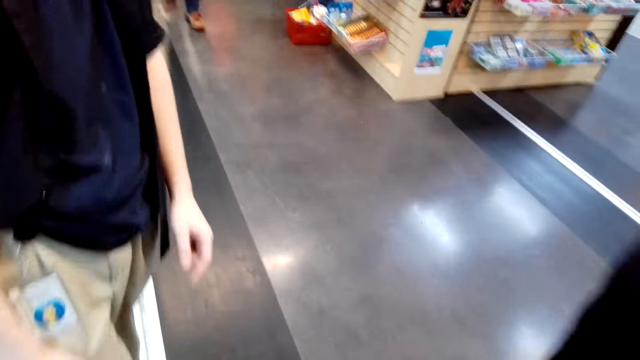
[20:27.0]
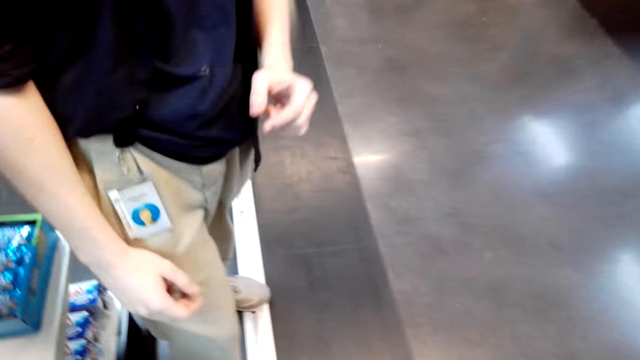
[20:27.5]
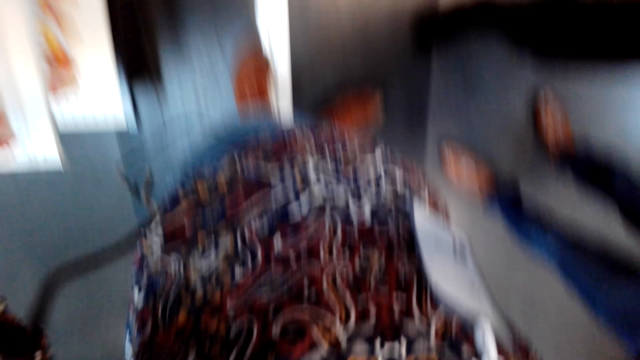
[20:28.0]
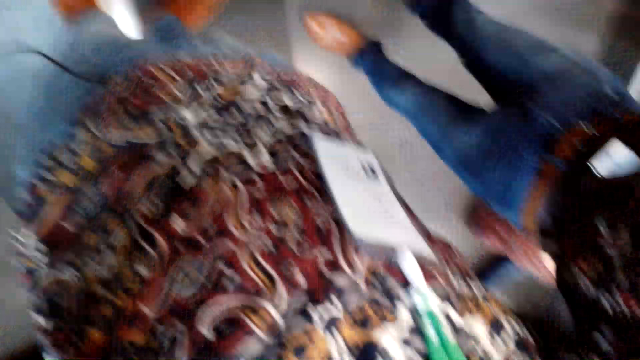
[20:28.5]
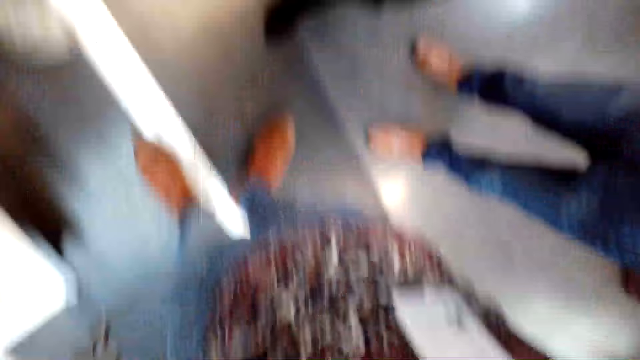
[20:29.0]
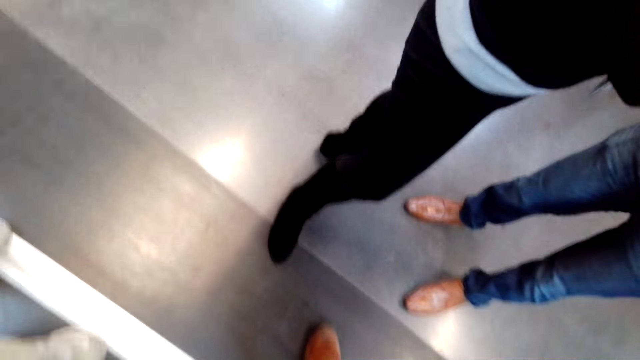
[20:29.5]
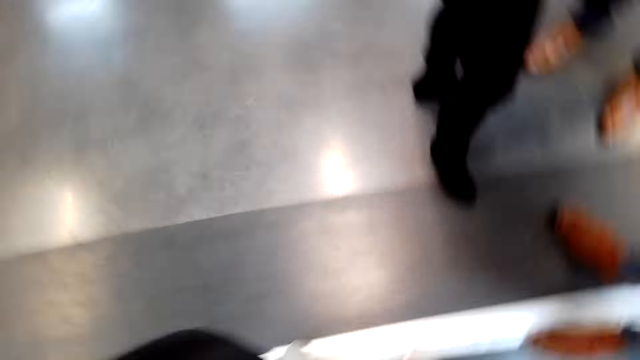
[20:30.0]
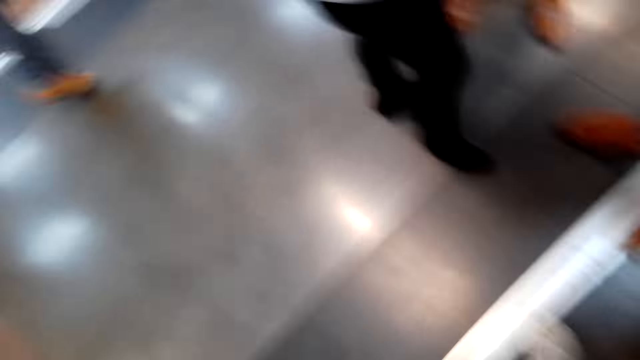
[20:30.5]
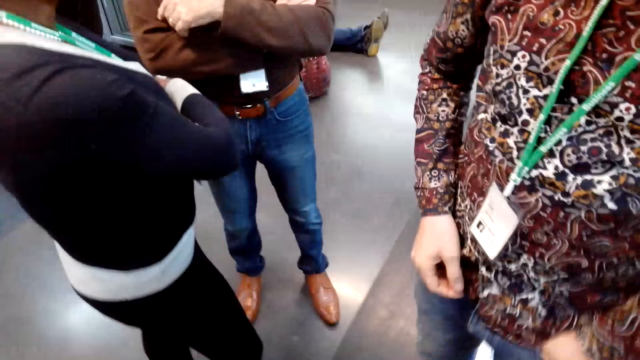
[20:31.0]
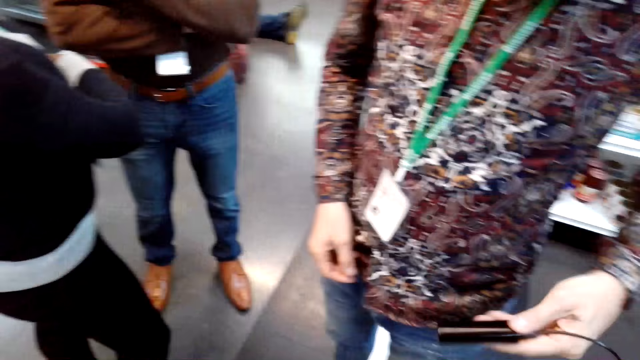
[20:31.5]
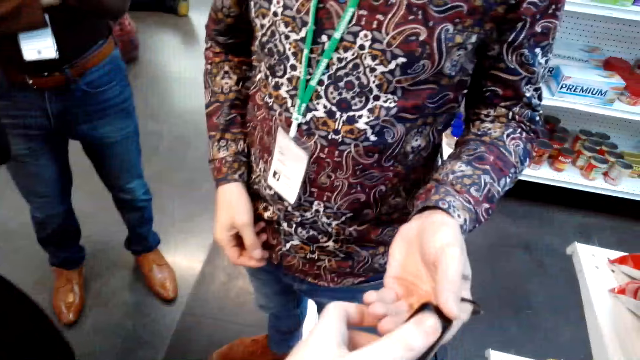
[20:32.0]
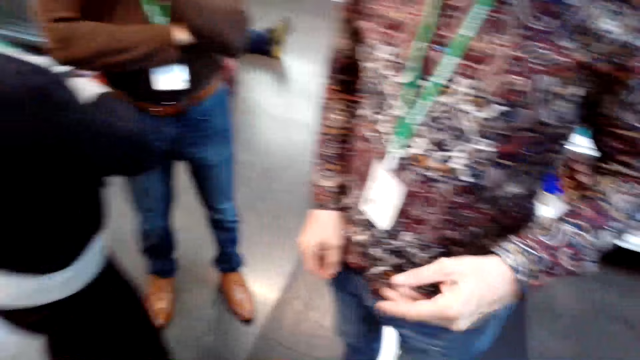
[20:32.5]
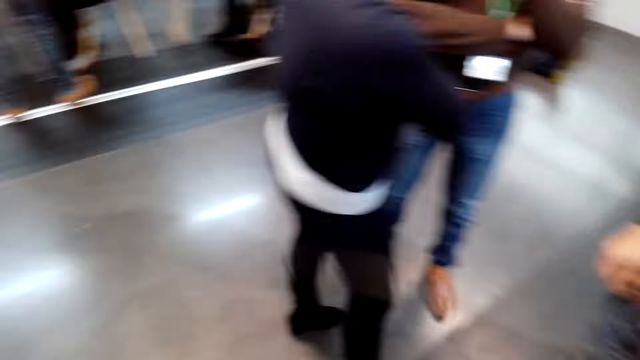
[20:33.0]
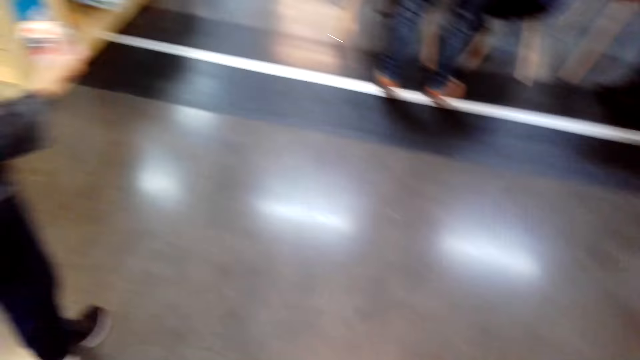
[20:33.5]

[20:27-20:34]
The camera wearer touches the camera. A person stands in the supermarket. Another person stands in the supermarket. Another person stands in the supermarket. The camera wearer stretches her hand. Another person walks in the supermarket.
